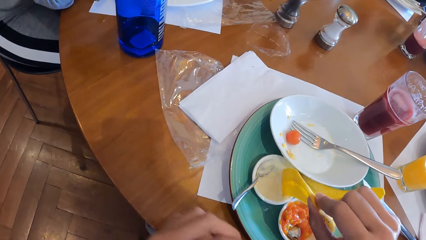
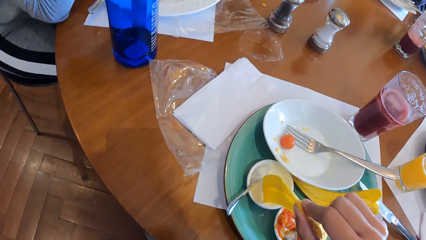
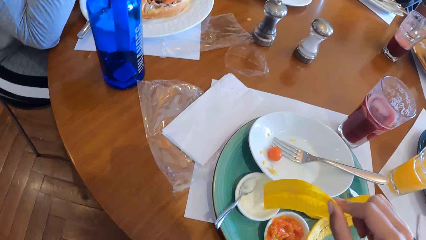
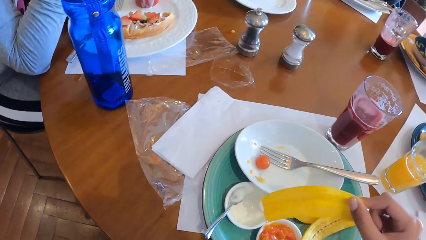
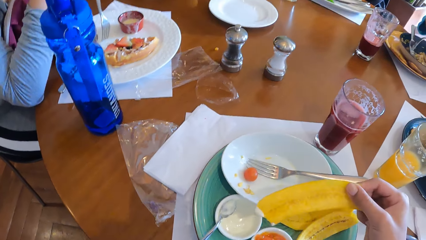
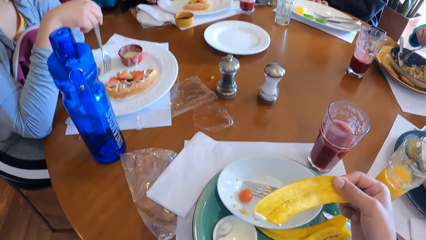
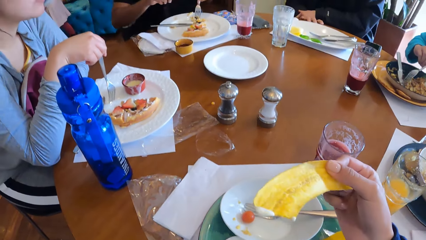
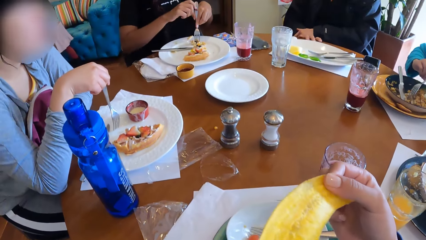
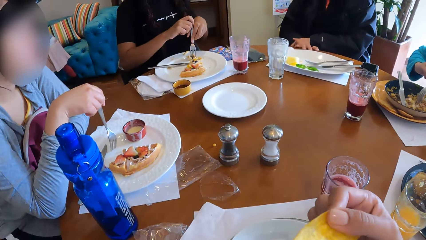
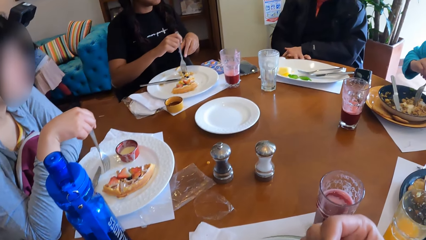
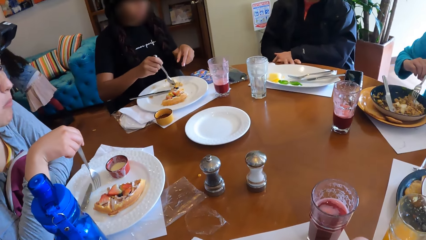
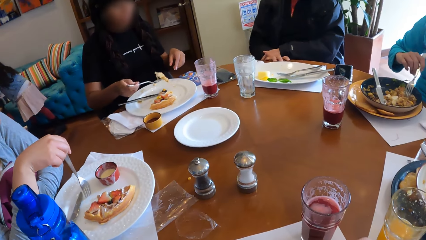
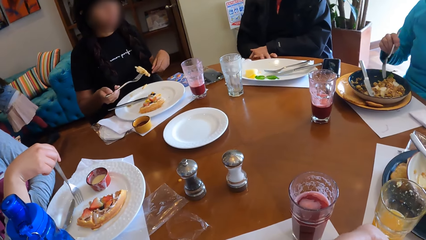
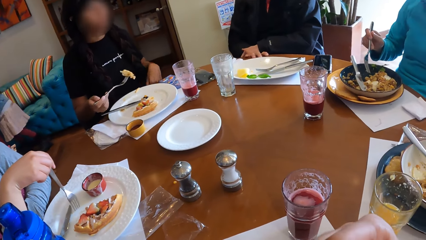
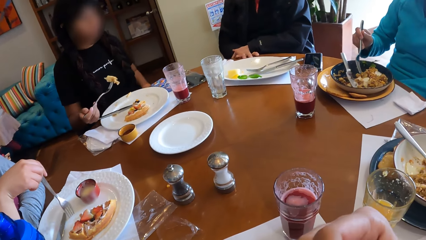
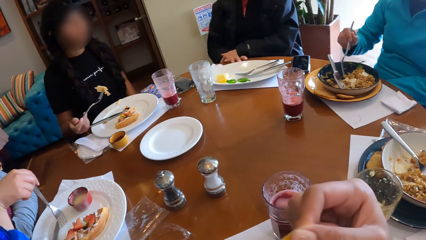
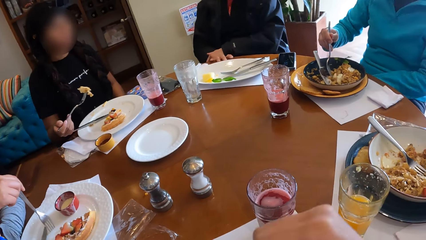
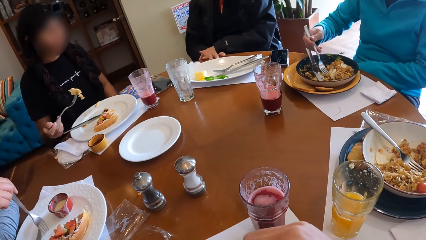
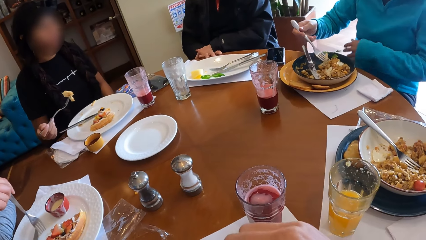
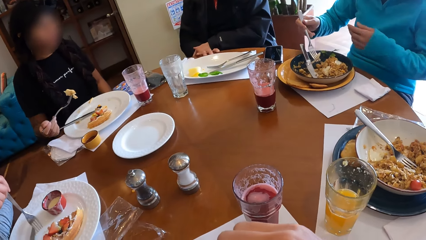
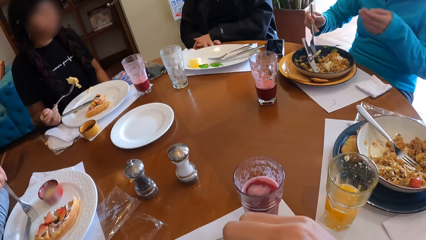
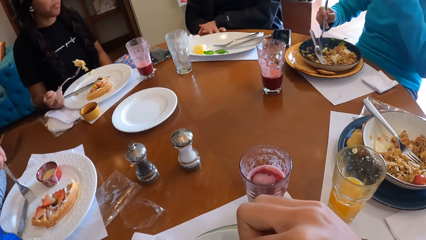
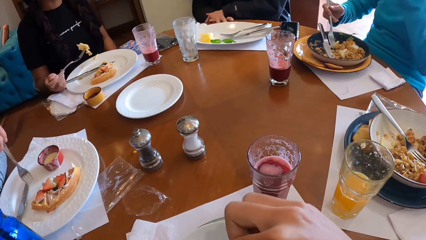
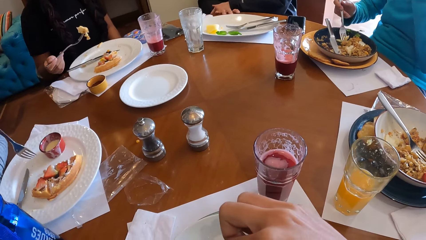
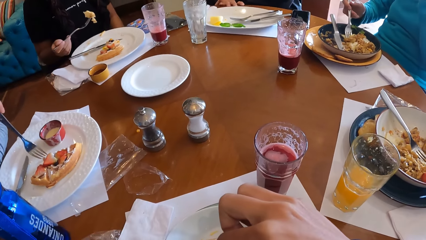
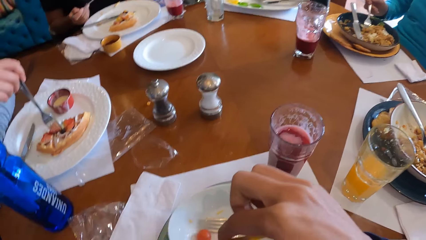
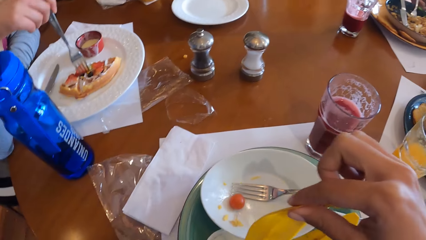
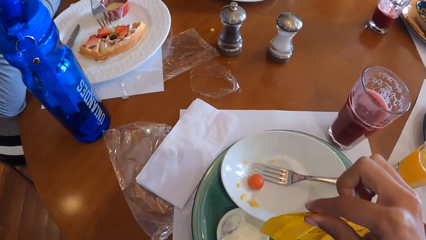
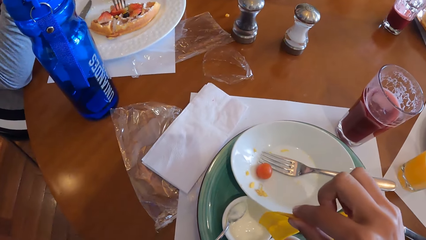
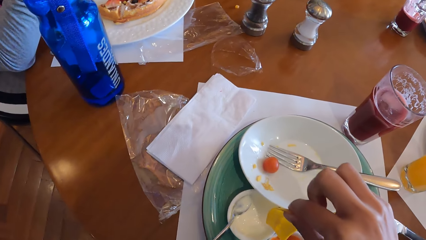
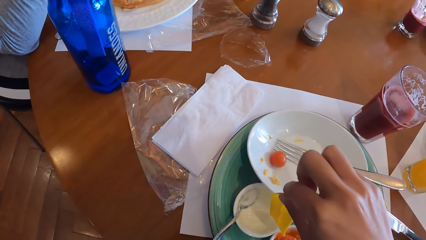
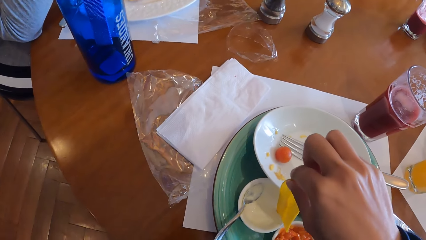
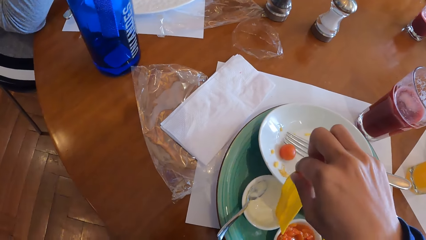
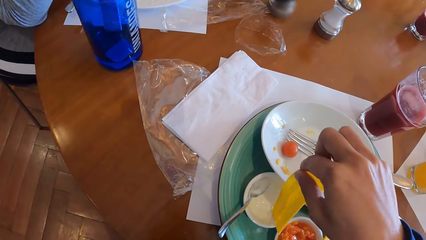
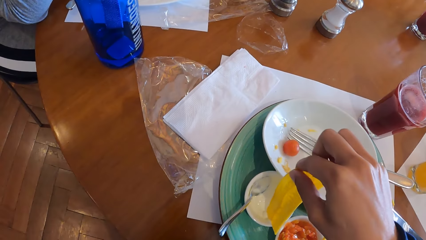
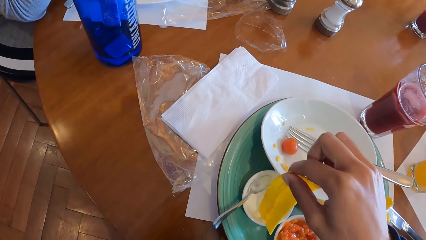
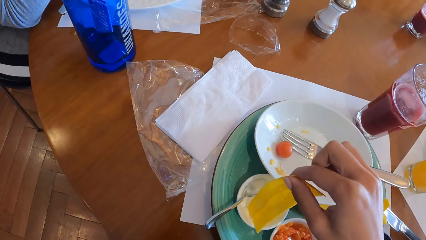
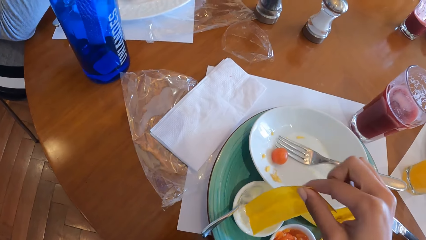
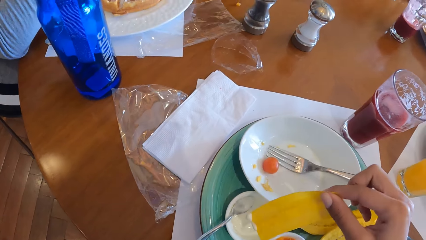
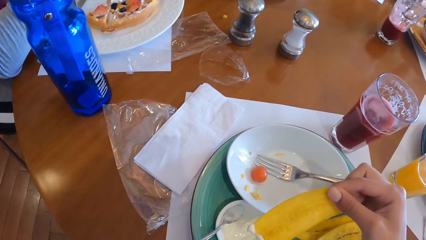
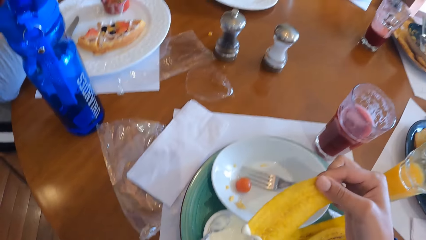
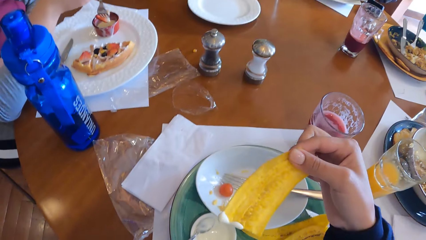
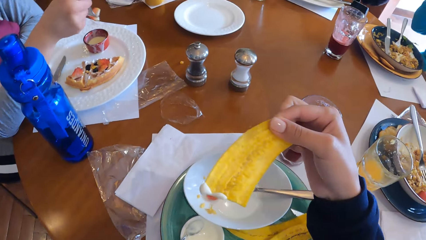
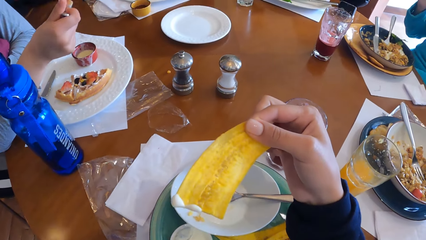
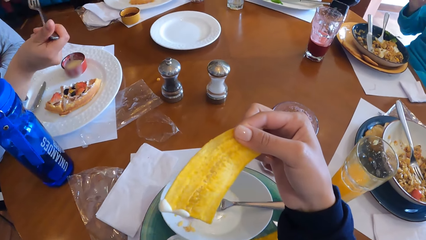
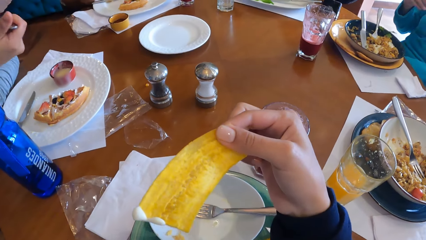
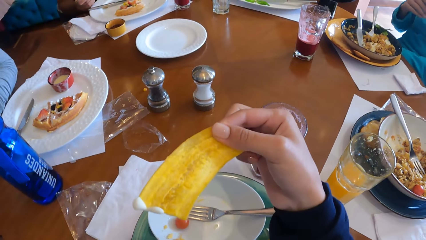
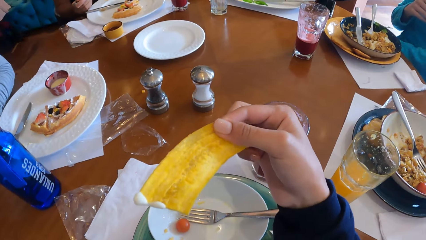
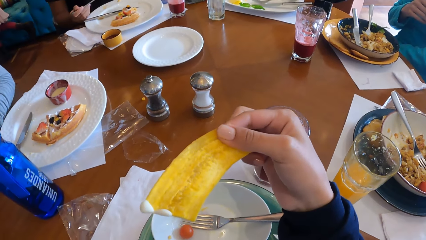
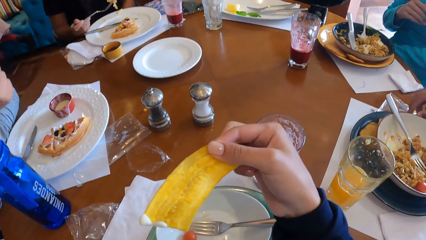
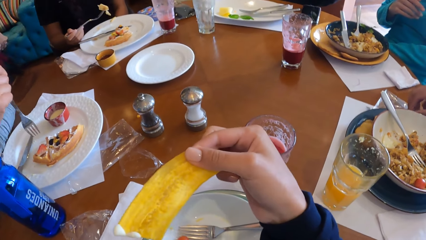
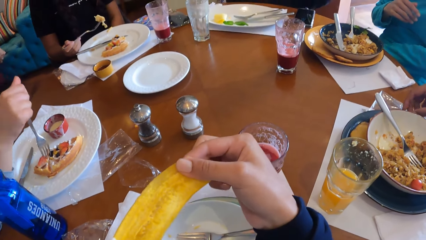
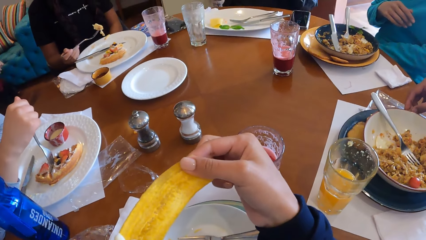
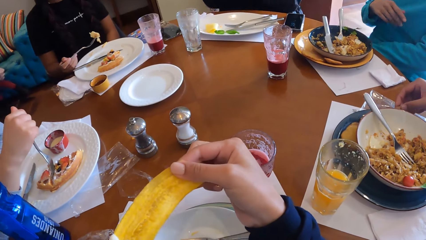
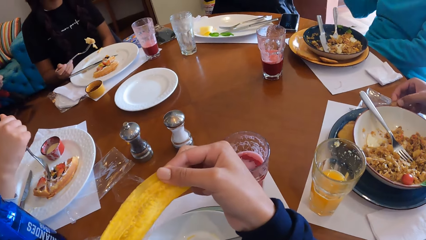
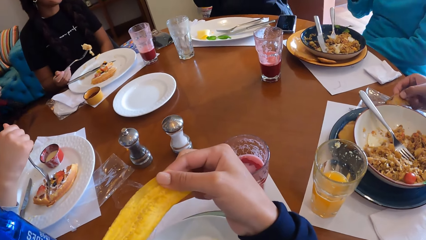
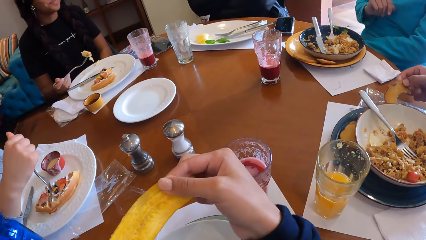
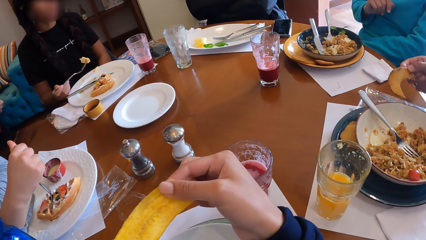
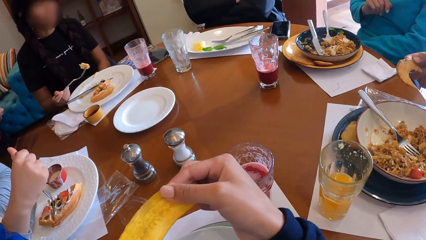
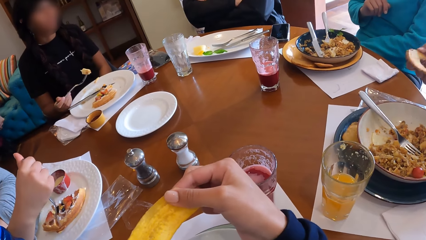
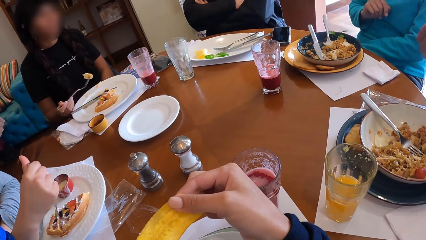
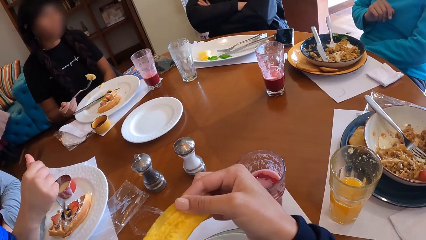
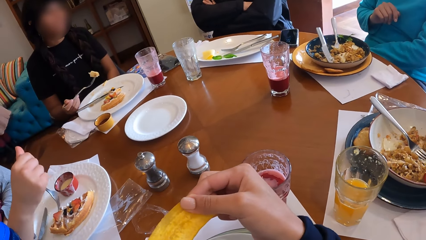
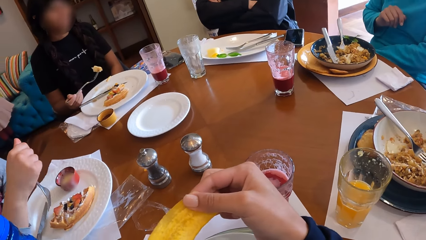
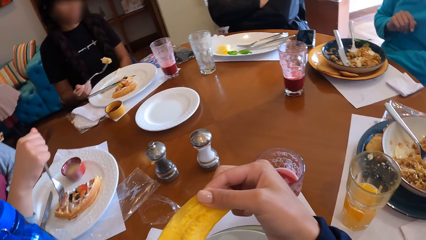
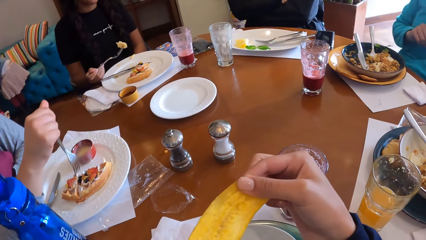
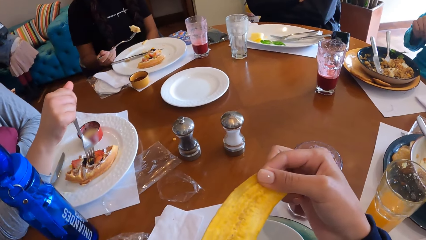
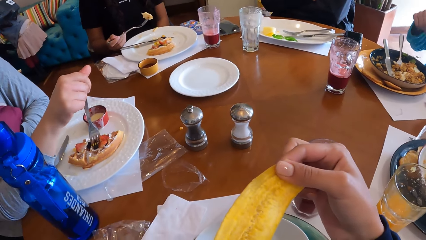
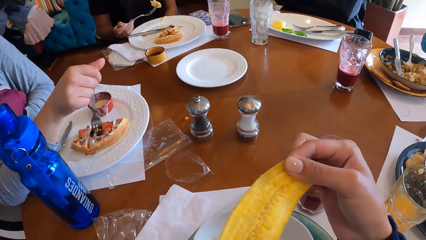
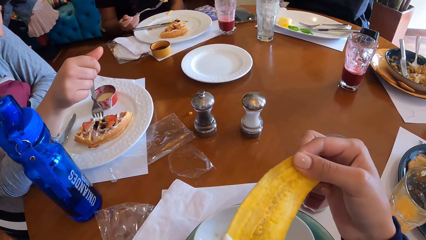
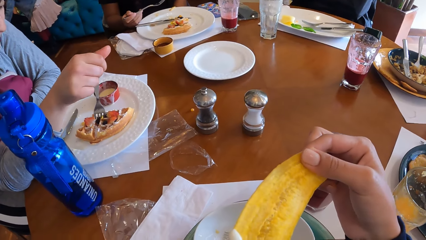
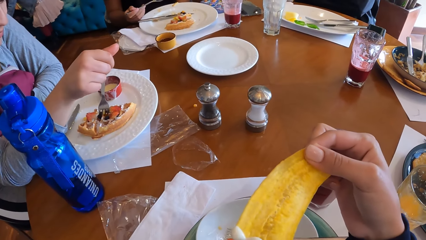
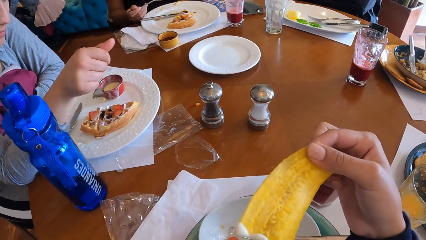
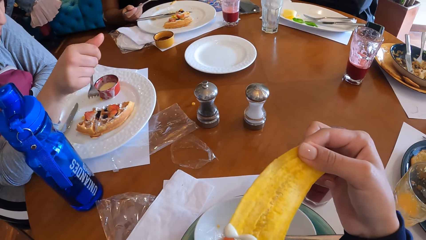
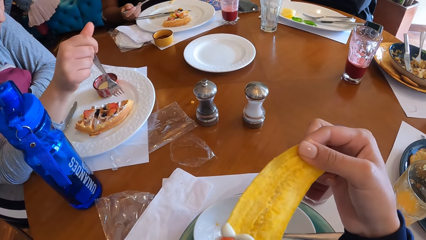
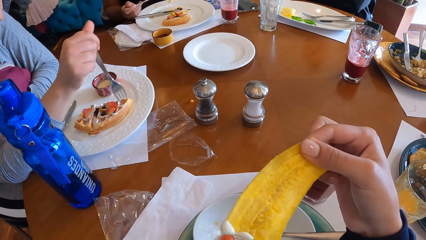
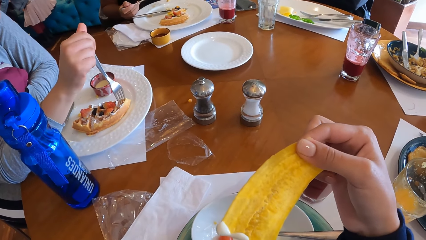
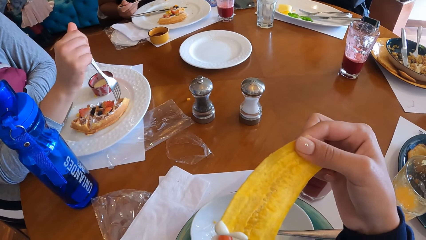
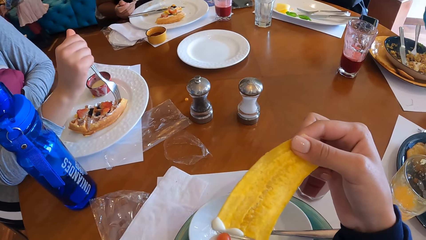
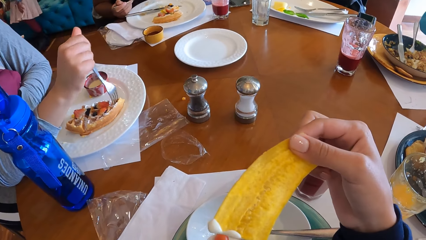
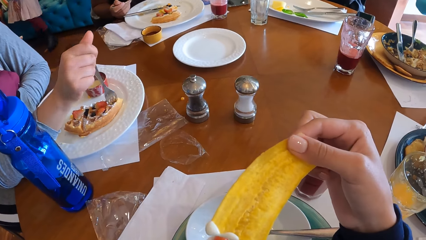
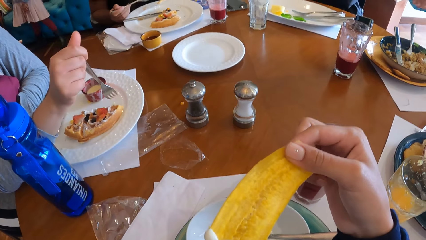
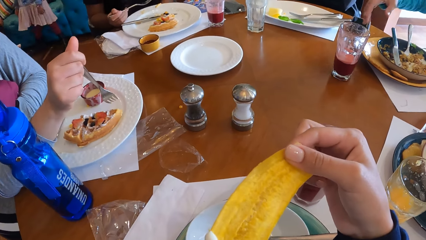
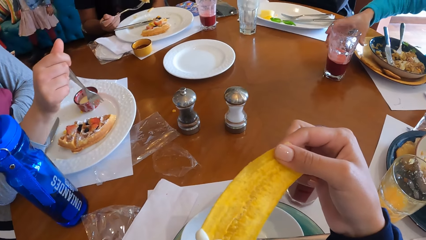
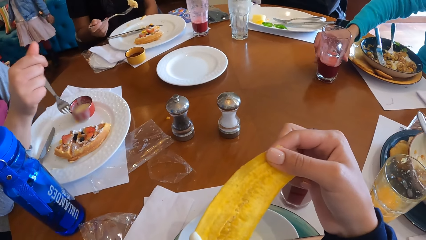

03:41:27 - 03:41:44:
A woman holds the fork with her right hand. Another woman holds the fork with both hands. The camera wearer licks something. The other woman picks the snacks with the fork in her right hand. The camera wearer scoops something. He dips the plantain chip in his right hand into the bowl of cream. He looks at the banana peel. A third woman dips the fork in her right hand inside the plate of snacks. A man picks a snack from the table with his right hand.
